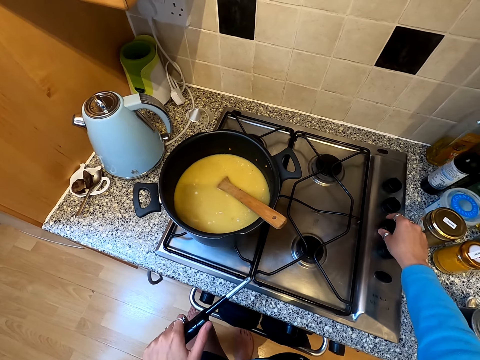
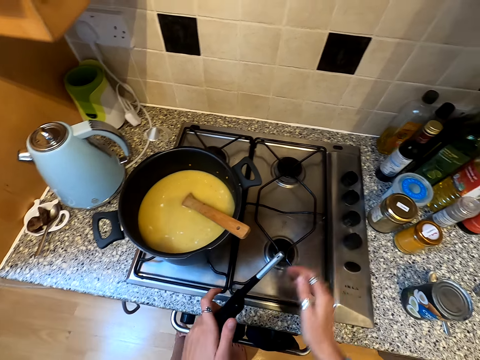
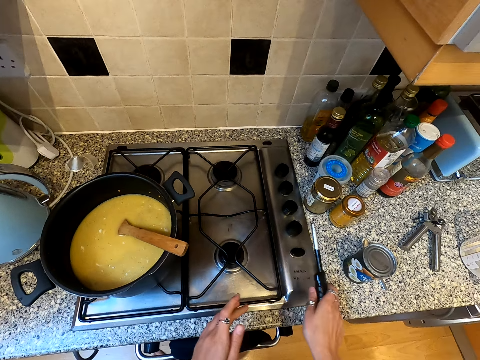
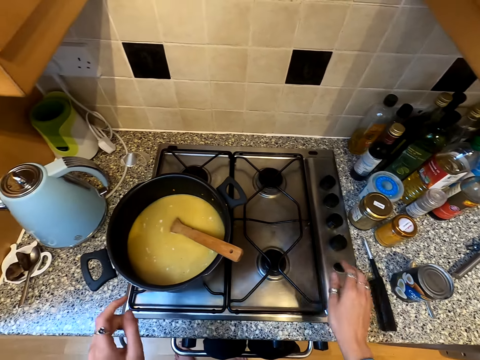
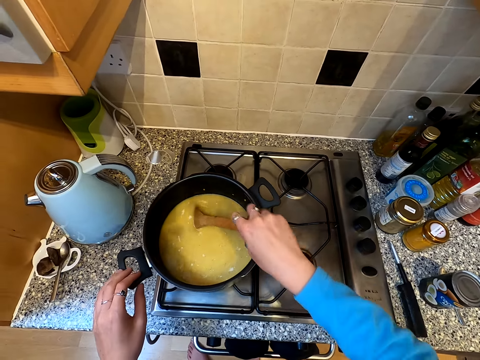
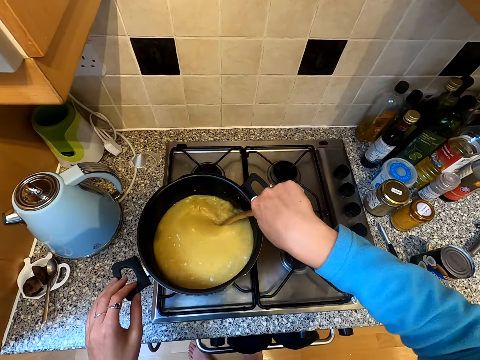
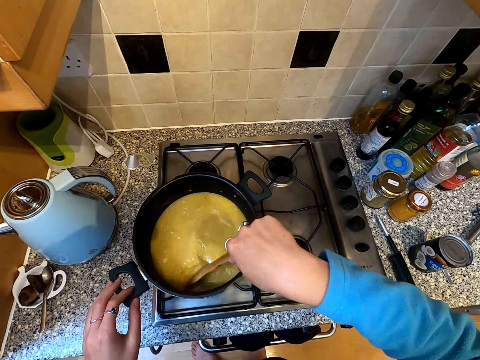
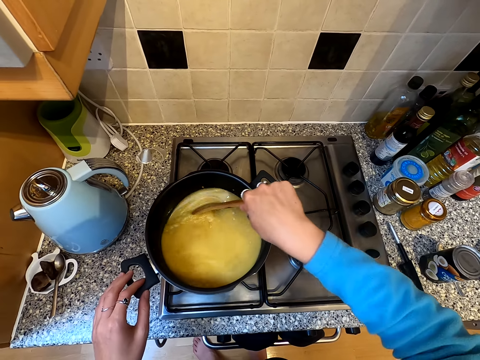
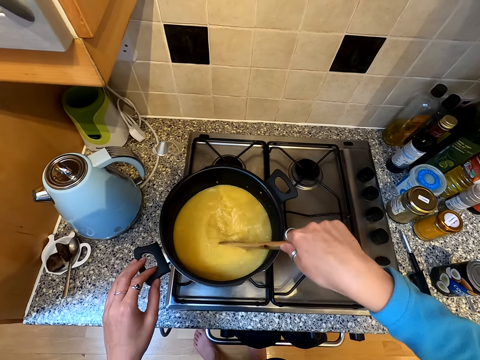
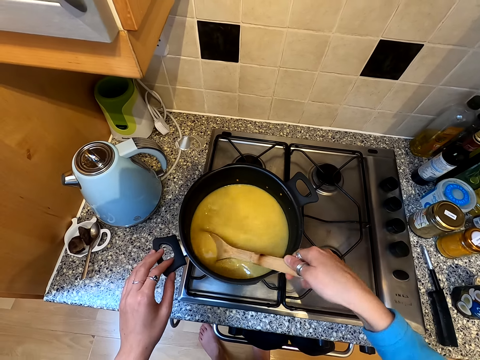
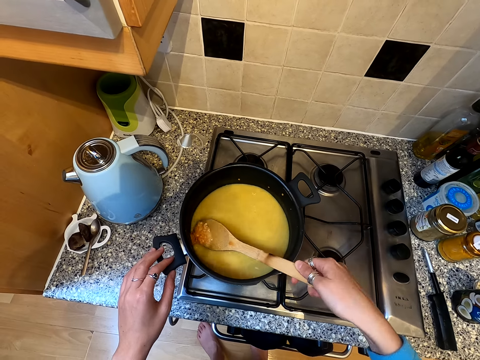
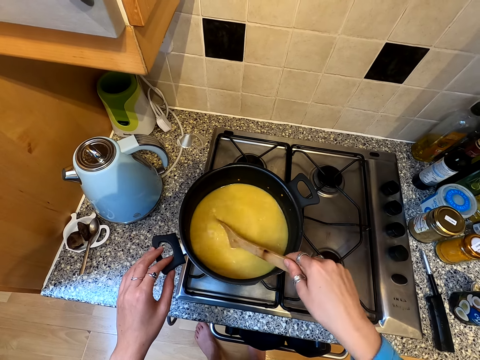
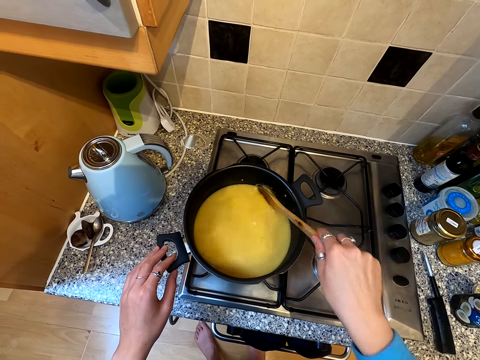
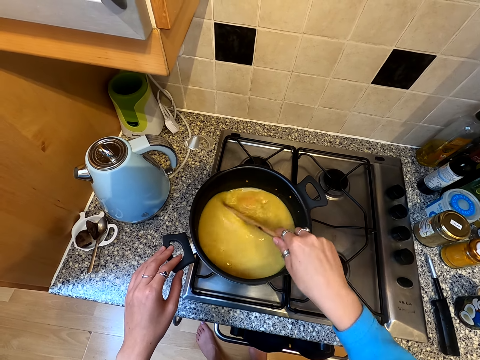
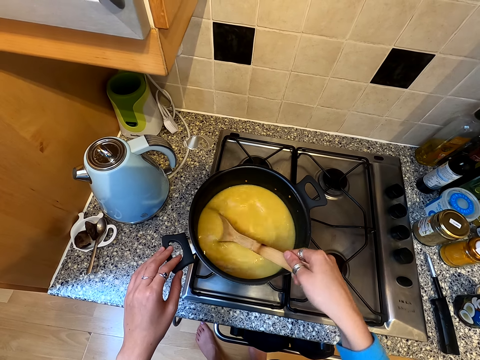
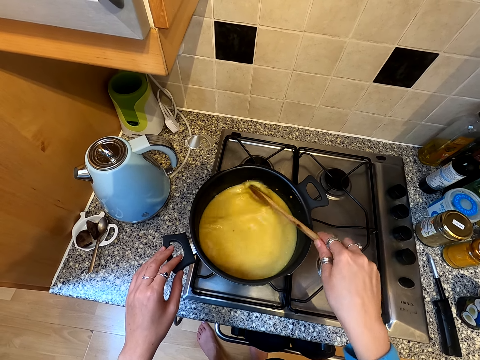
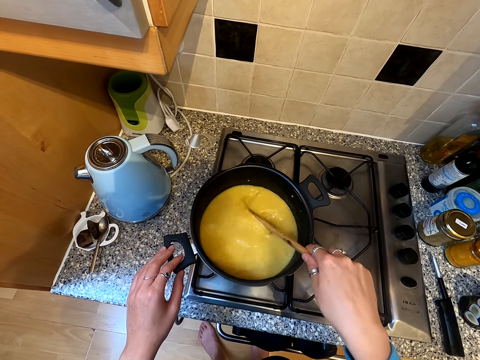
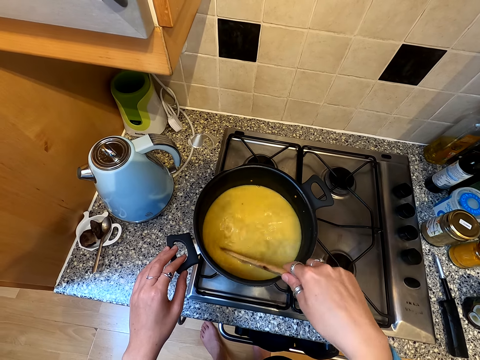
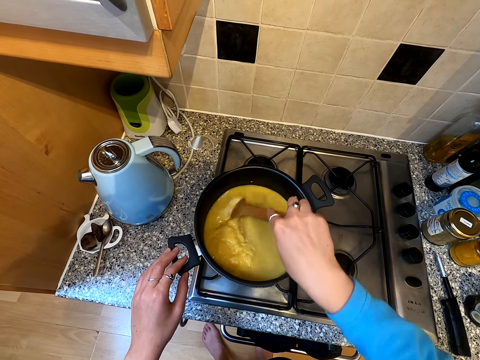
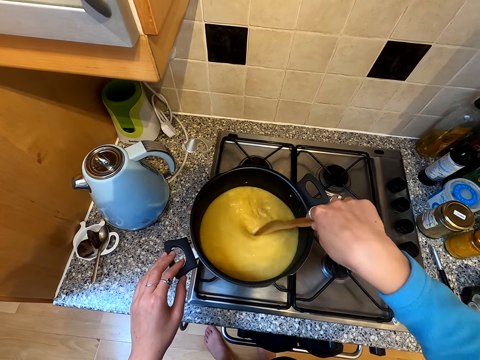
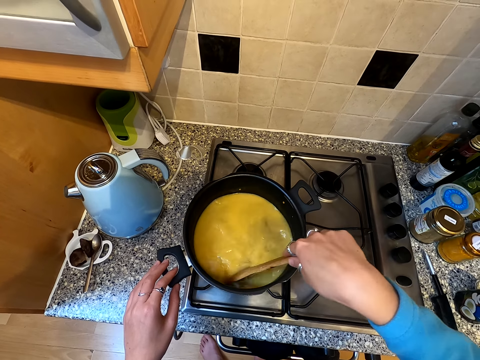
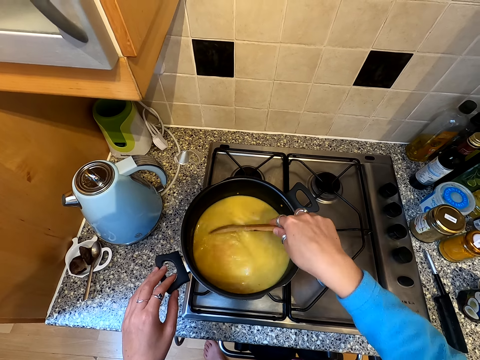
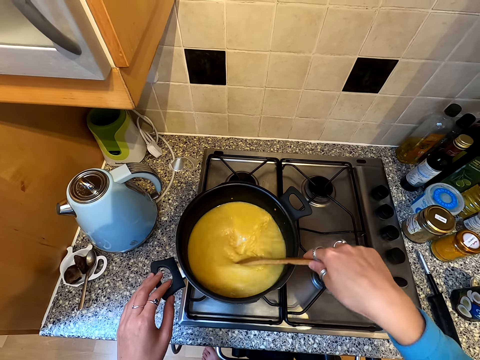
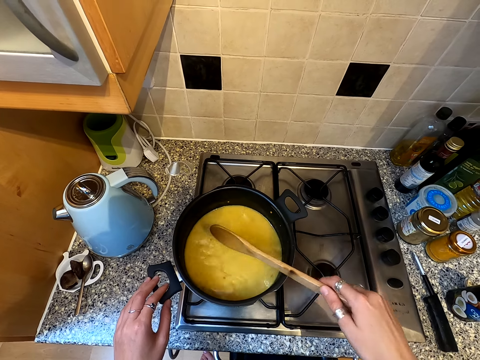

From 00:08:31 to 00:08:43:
The camera wearer rotates the cooker knob. They place the gas lighter on the countertop. They stir the solution in the cooking pot.

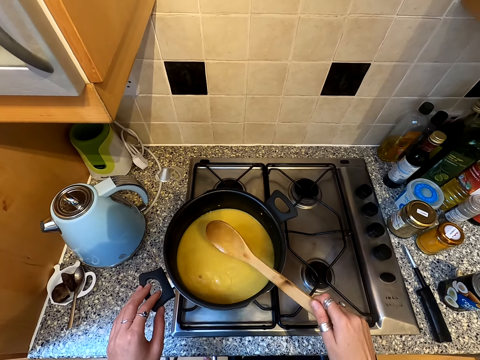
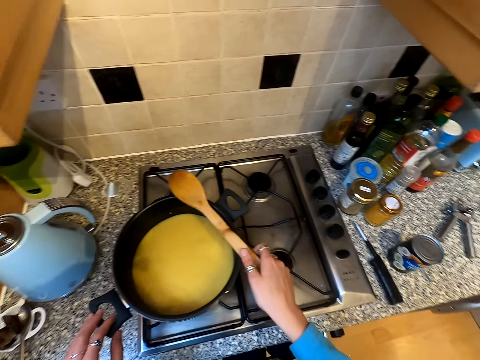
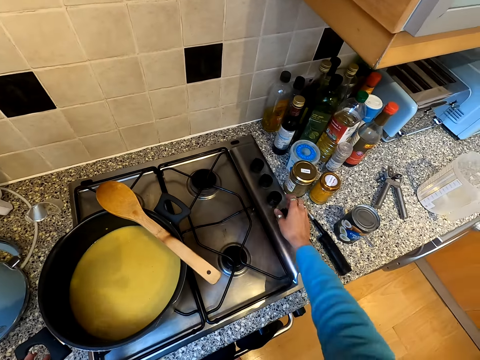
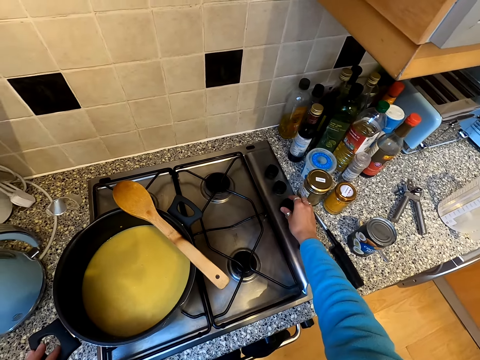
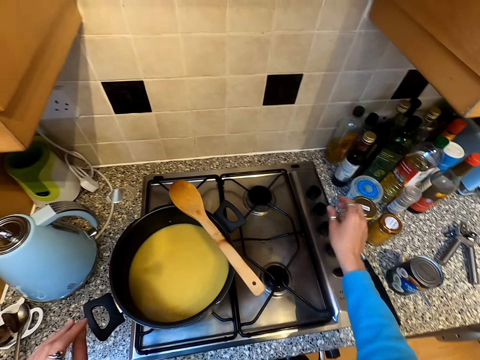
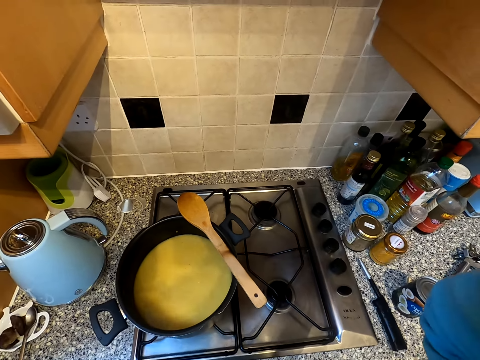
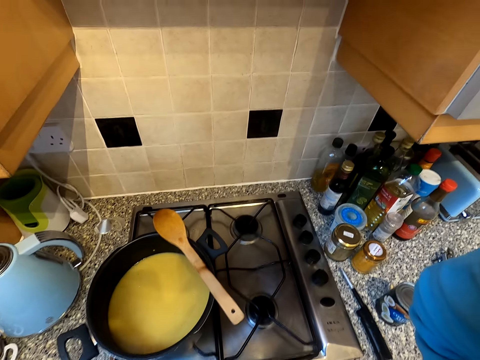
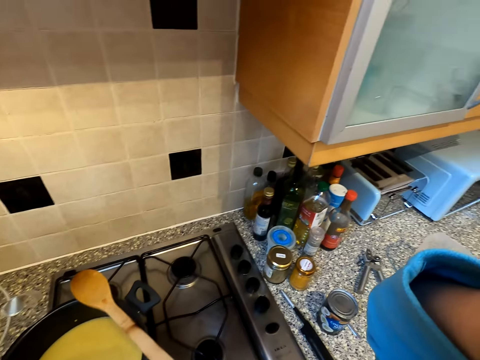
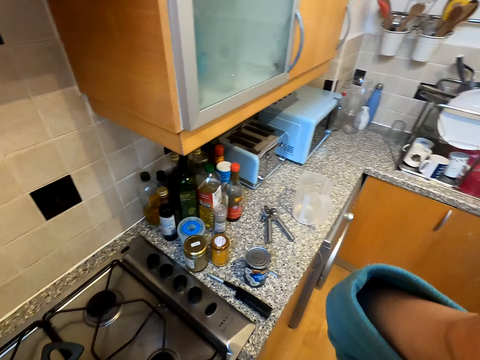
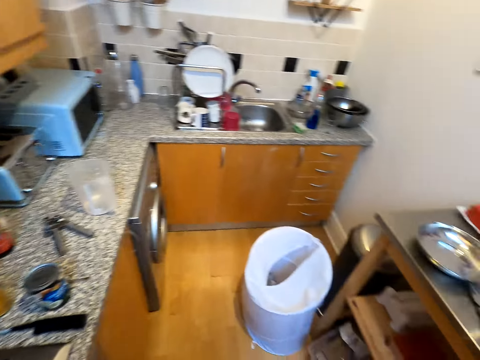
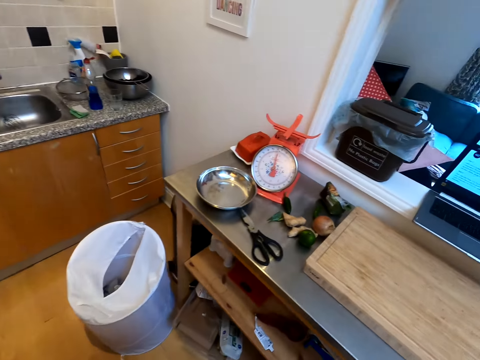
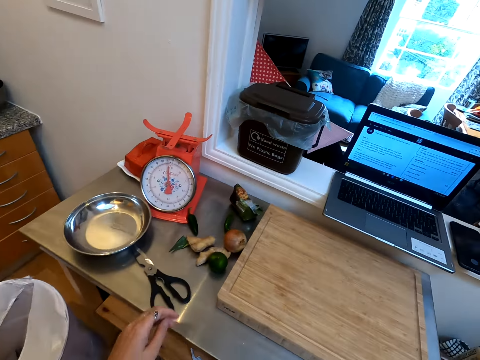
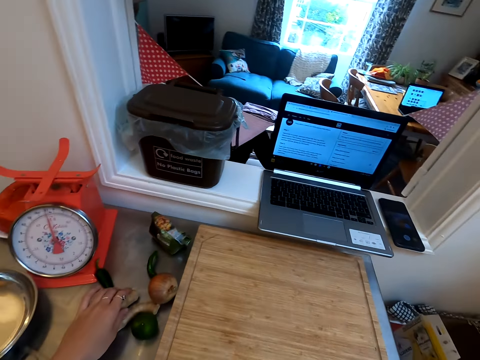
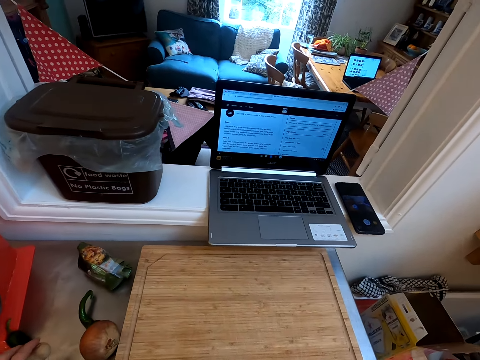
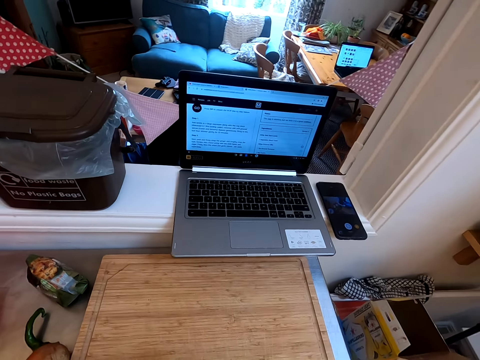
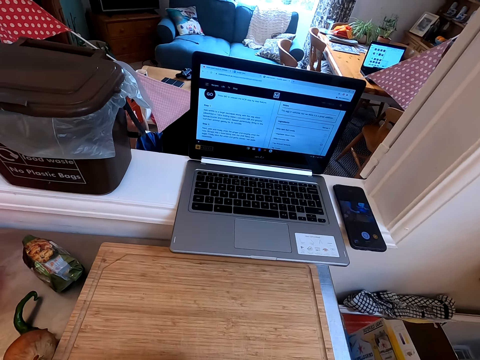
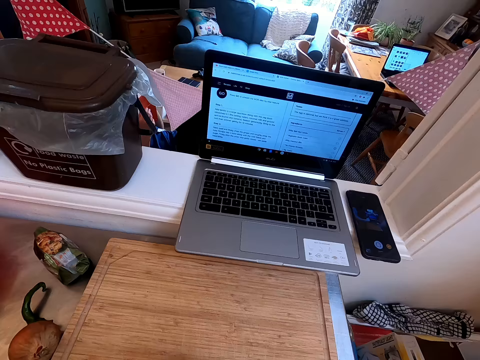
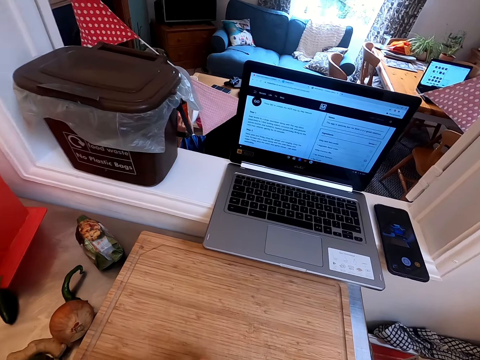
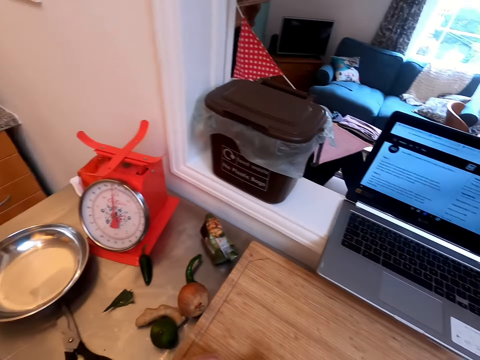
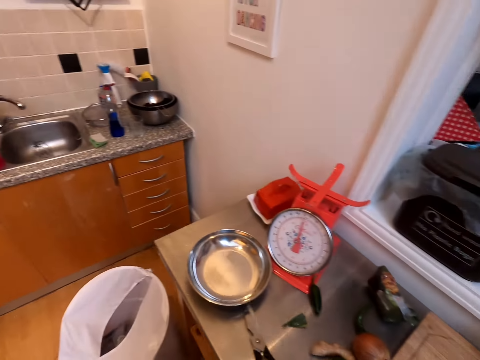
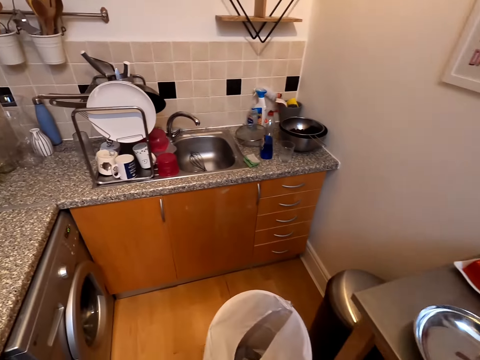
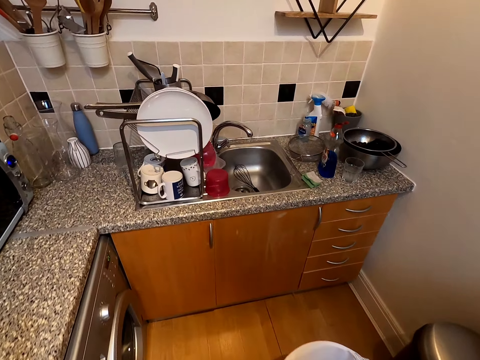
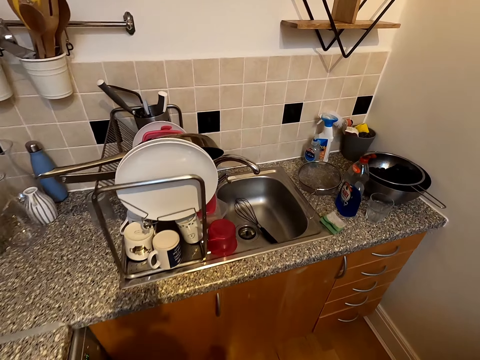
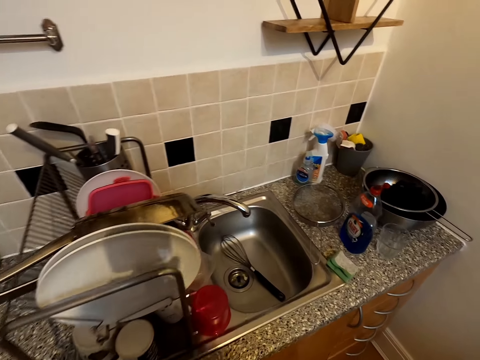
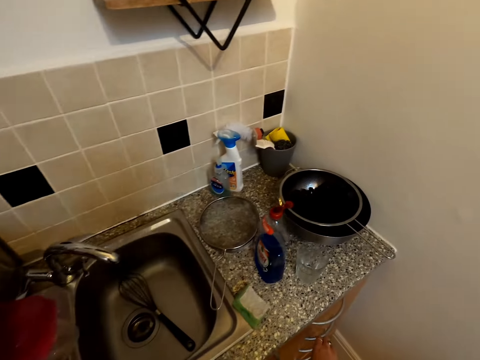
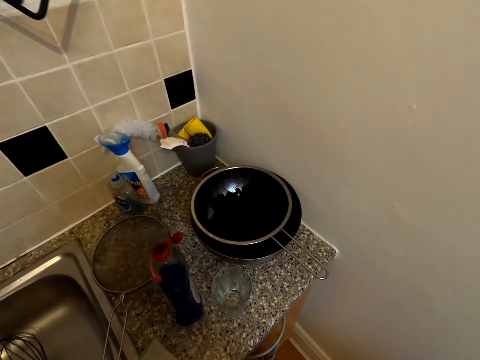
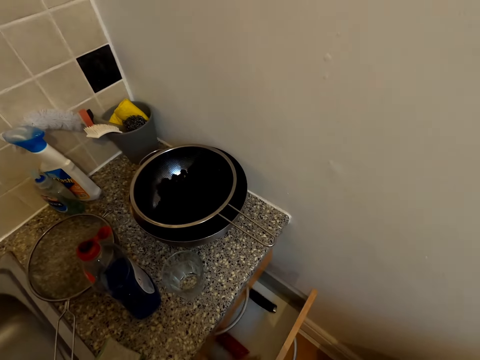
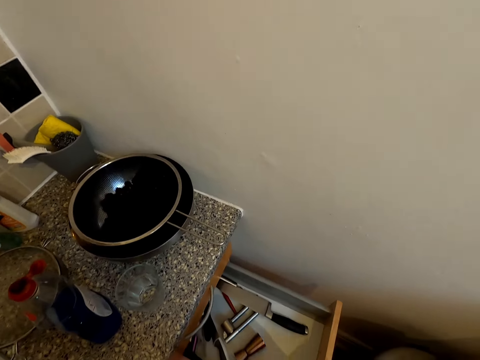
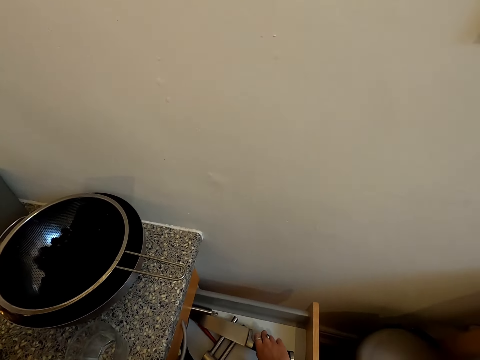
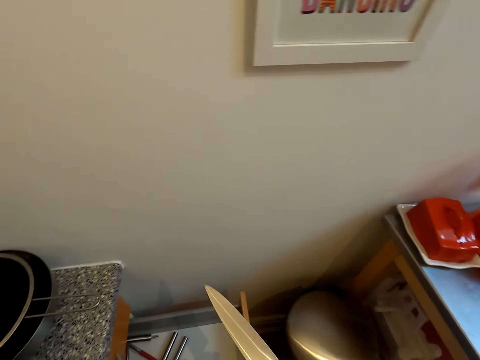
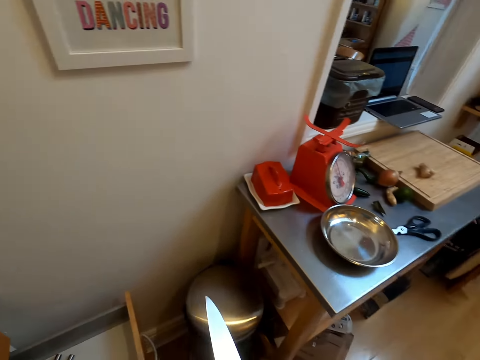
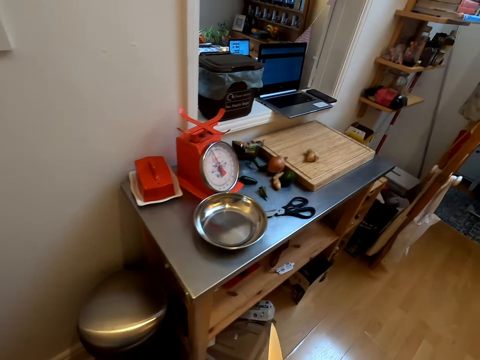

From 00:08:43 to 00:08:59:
The camera wearer hits the wooden cooking stick on the cooking pot. They place the wooden cooking stick on the cooking pot. They put off the gas. They lift hands up. They adjust the camera. They look around the kitchen. They walk in the kitchen. They pick up ginger on the countertop. They look at the laptop. They walk in the kitchen. They open the drawer. They pick up a knife from the drawer.
